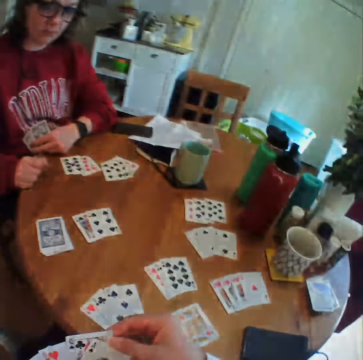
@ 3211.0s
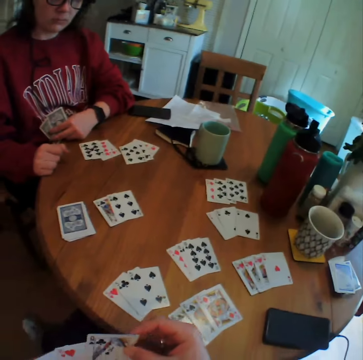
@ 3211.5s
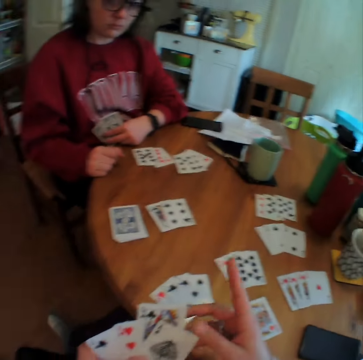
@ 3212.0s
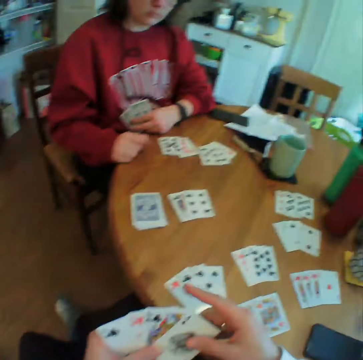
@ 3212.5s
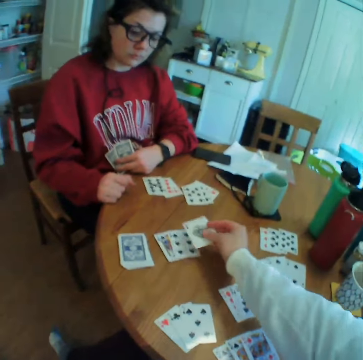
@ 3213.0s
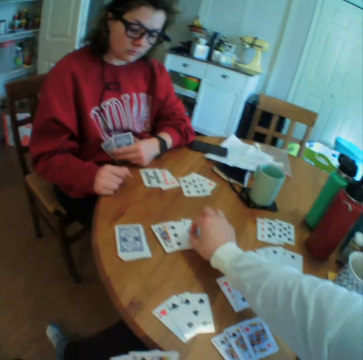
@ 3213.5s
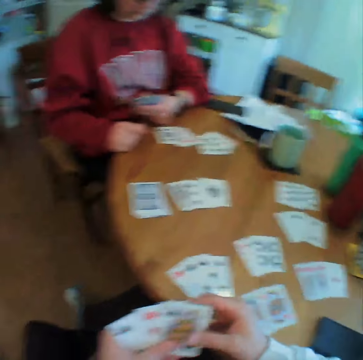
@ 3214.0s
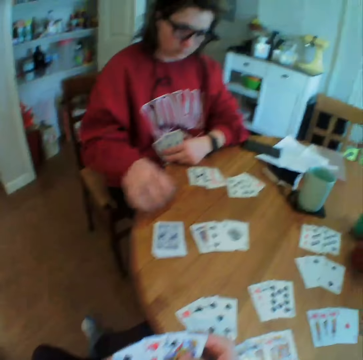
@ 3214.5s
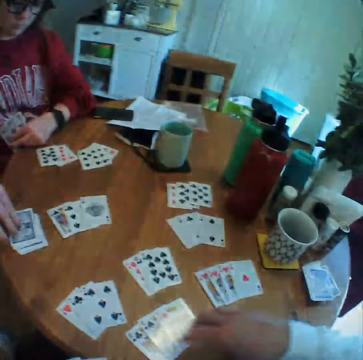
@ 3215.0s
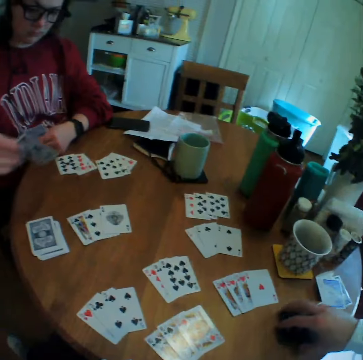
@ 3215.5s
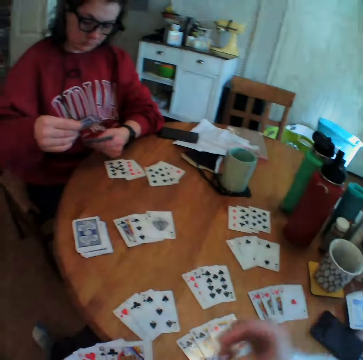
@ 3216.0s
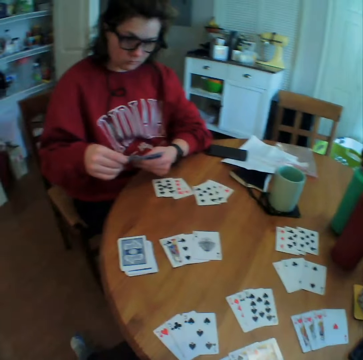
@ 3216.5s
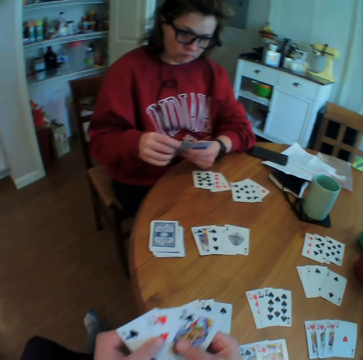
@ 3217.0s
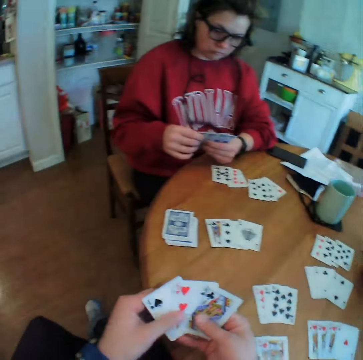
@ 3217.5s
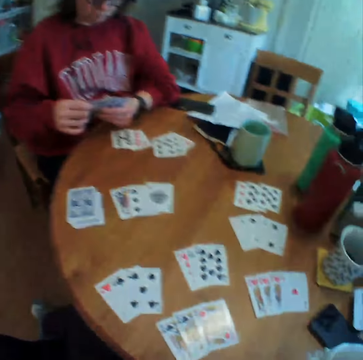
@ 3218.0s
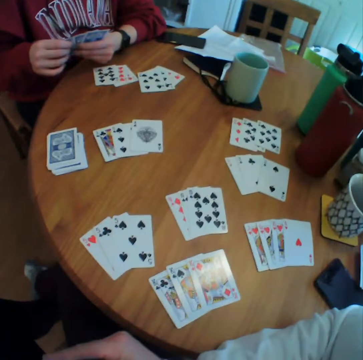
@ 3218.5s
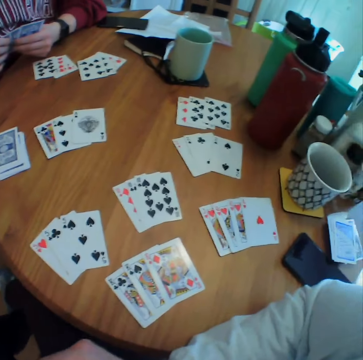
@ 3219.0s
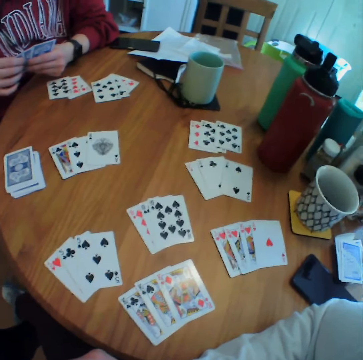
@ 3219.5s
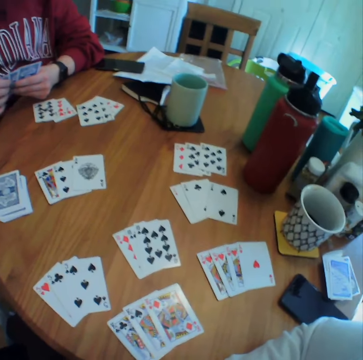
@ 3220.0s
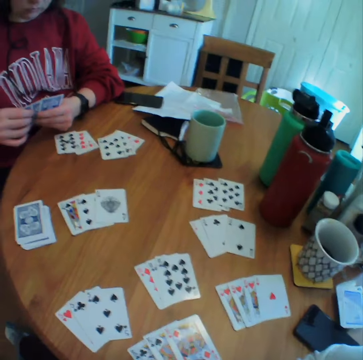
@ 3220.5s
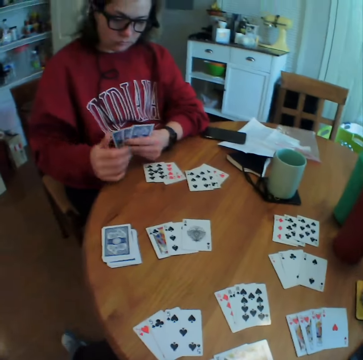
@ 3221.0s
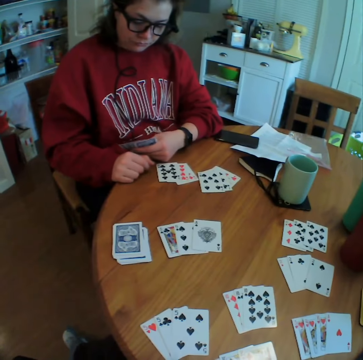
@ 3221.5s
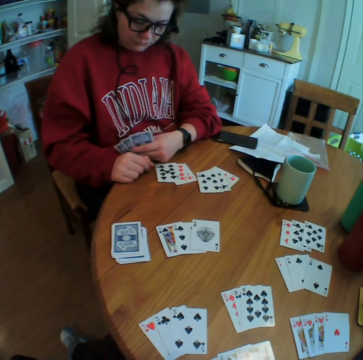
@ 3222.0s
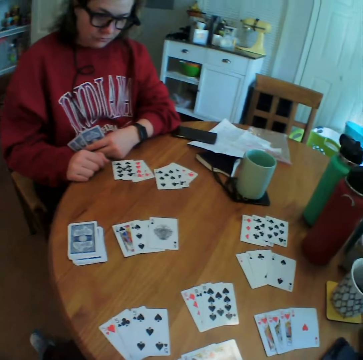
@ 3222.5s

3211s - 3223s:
The camera wearer puts a card down. A lady picks up a card. The camera wearer looks around.

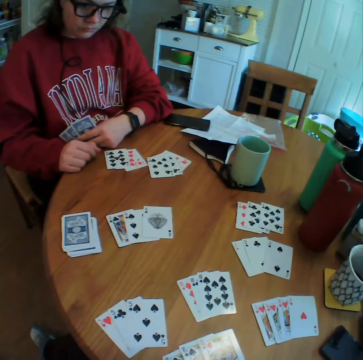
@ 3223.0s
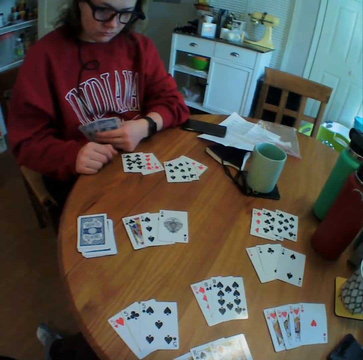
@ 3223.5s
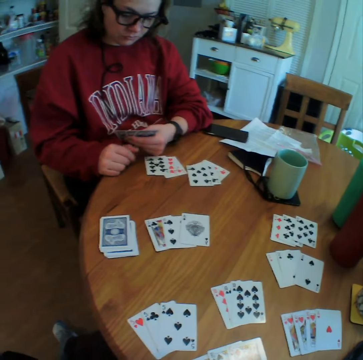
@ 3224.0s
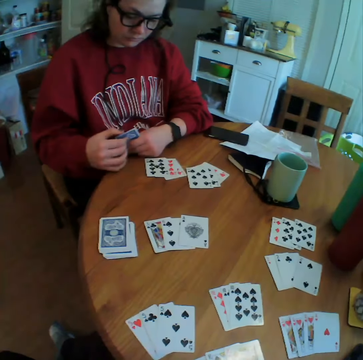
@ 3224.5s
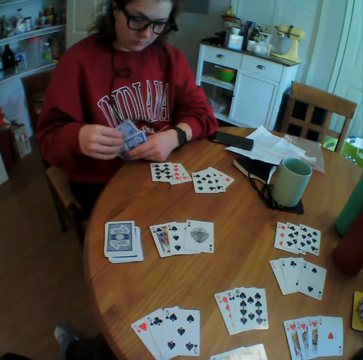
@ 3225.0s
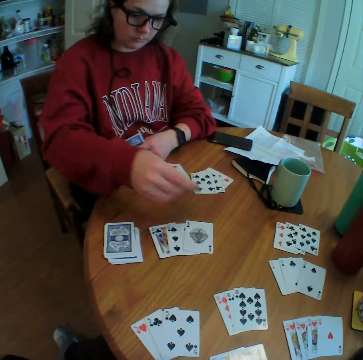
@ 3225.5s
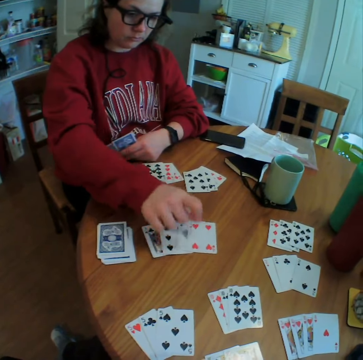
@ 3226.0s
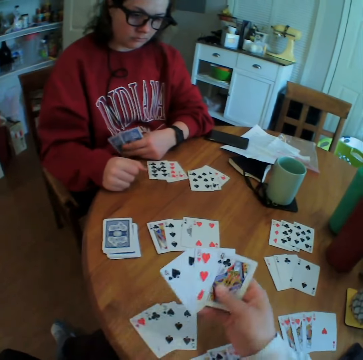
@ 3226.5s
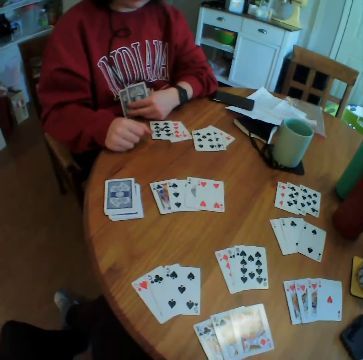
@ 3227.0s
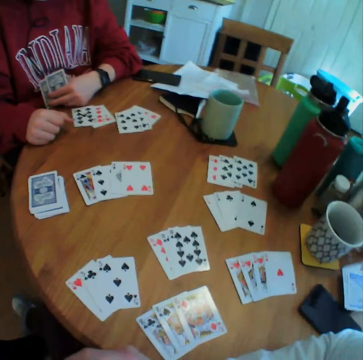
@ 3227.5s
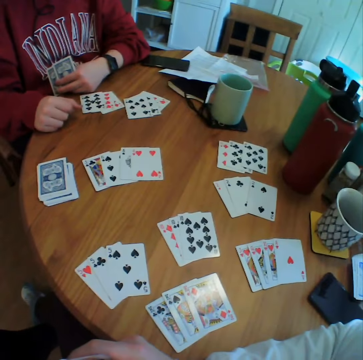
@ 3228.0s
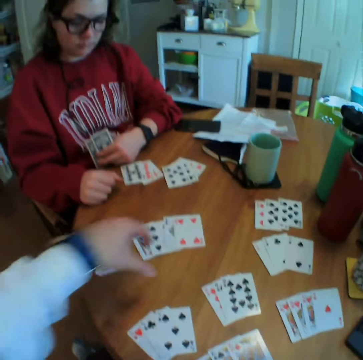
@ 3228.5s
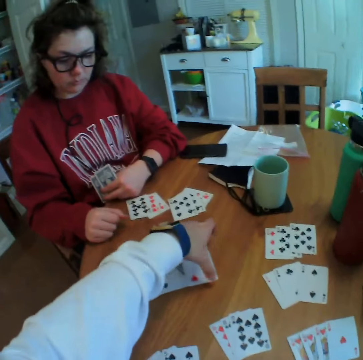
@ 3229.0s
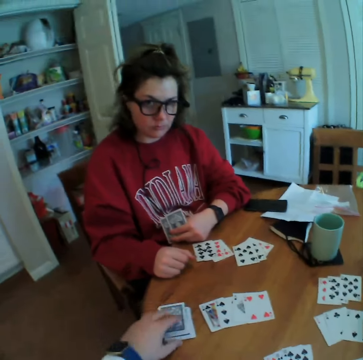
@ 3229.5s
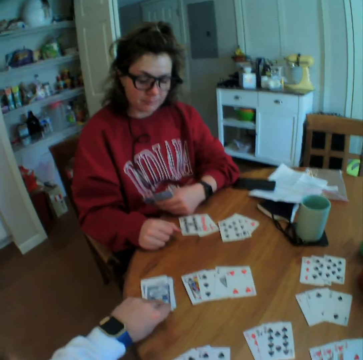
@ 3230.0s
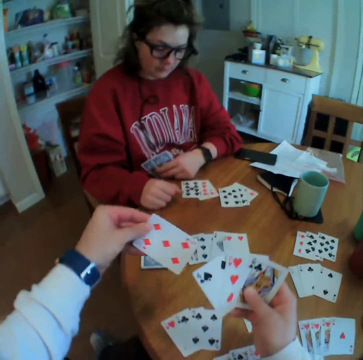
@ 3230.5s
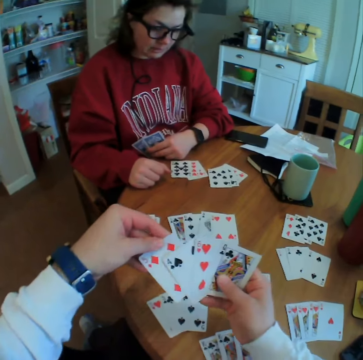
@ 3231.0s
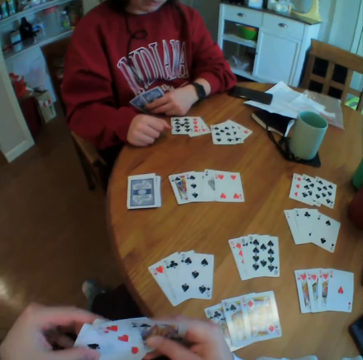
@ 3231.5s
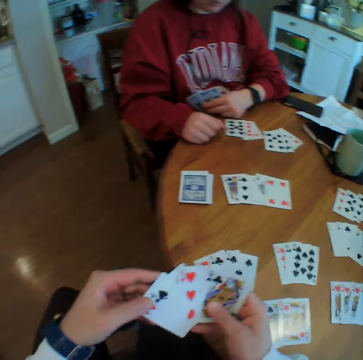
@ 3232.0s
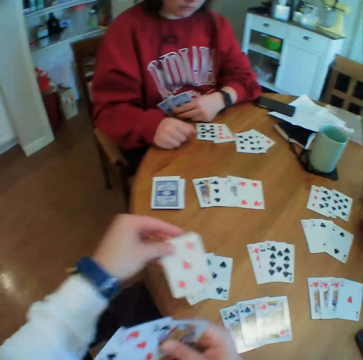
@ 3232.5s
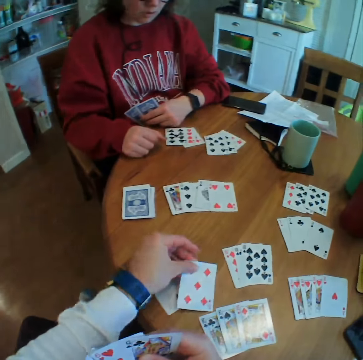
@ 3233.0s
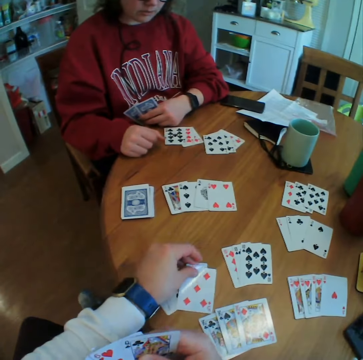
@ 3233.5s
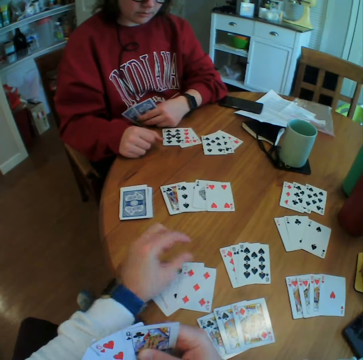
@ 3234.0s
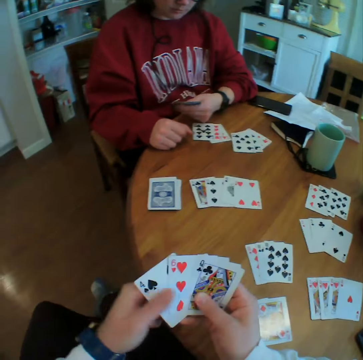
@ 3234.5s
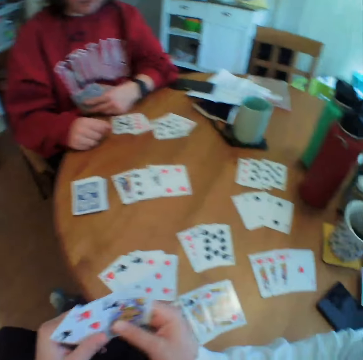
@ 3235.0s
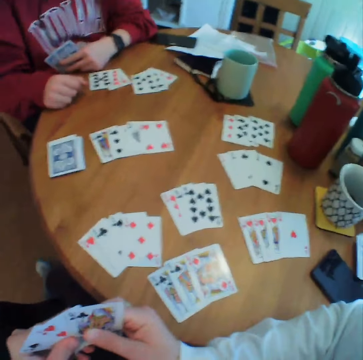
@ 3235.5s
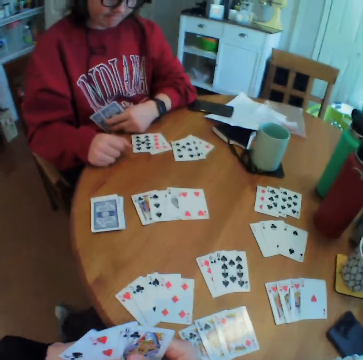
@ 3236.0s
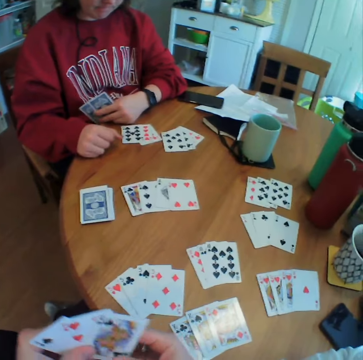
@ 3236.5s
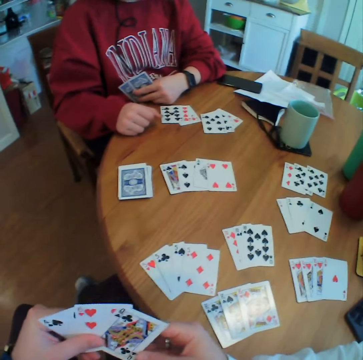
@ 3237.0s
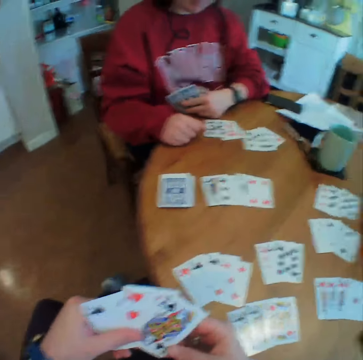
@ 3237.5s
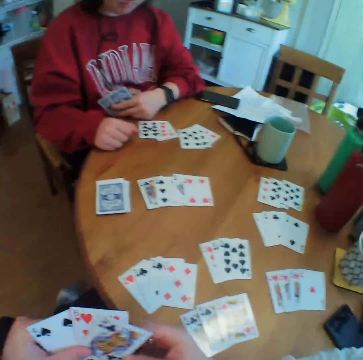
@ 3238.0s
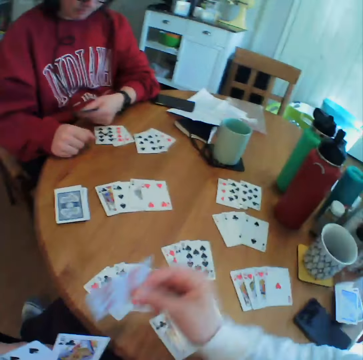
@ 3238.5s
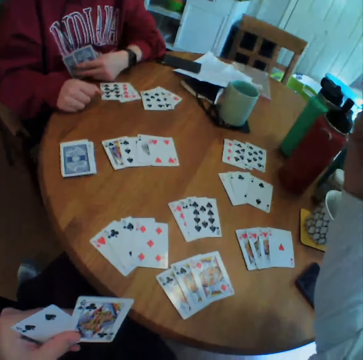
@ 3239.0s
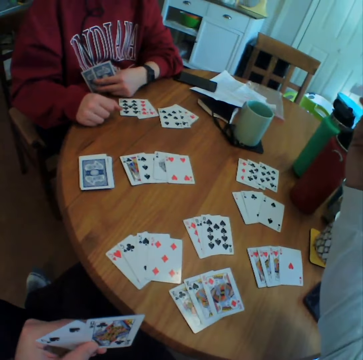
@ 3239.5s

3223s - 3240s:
A lady puts a card down. The camera wearer looks around. They pick up a card. They put the card down. They look around.

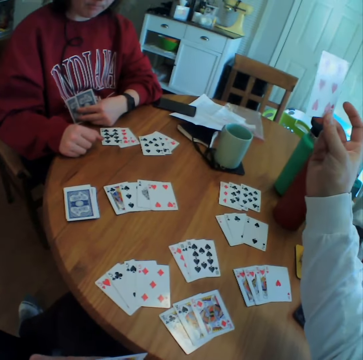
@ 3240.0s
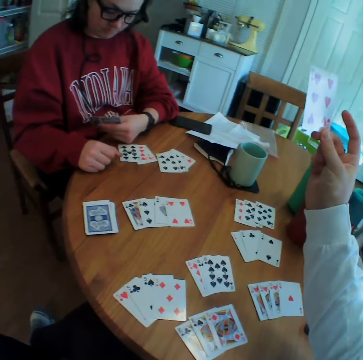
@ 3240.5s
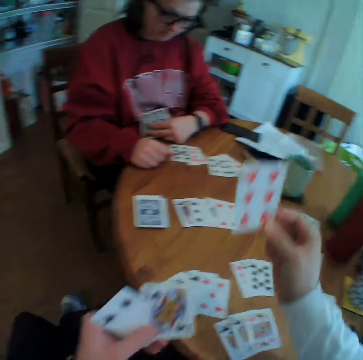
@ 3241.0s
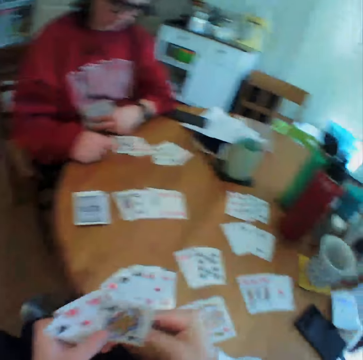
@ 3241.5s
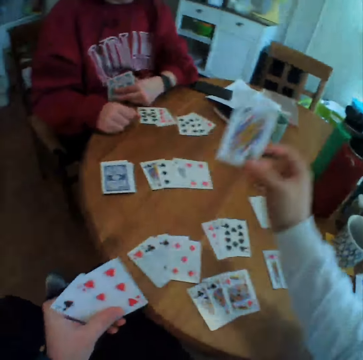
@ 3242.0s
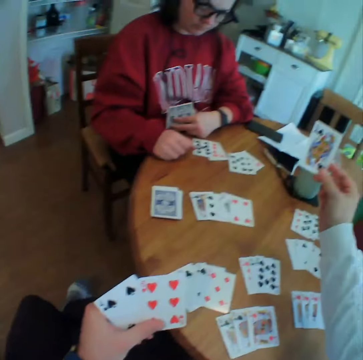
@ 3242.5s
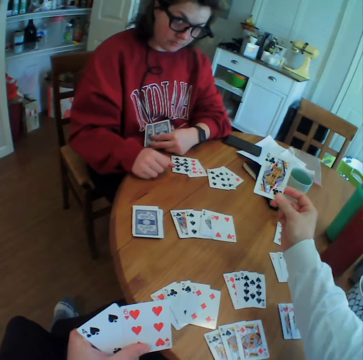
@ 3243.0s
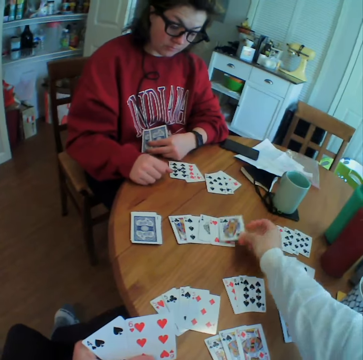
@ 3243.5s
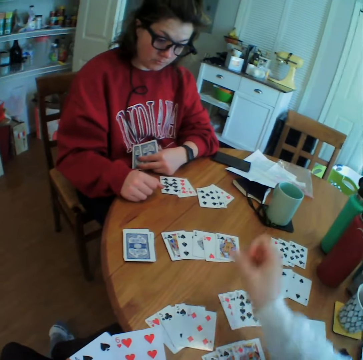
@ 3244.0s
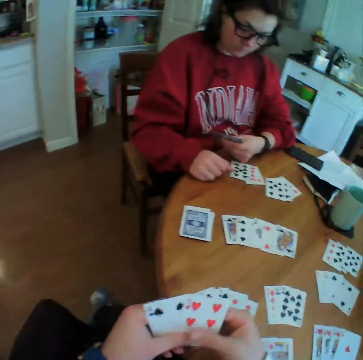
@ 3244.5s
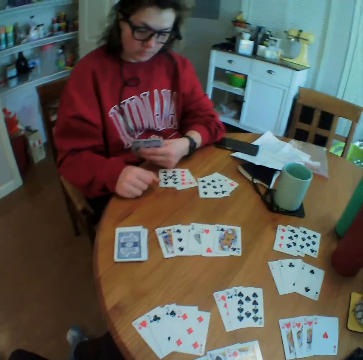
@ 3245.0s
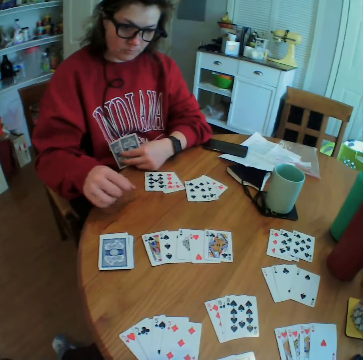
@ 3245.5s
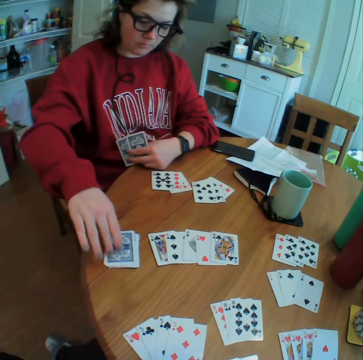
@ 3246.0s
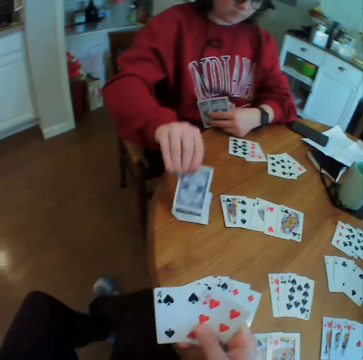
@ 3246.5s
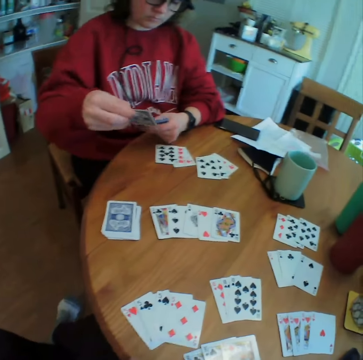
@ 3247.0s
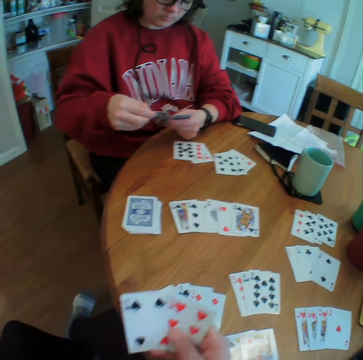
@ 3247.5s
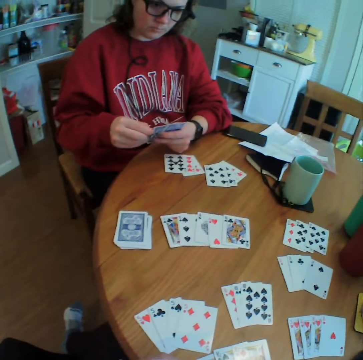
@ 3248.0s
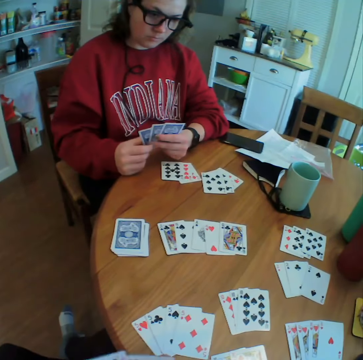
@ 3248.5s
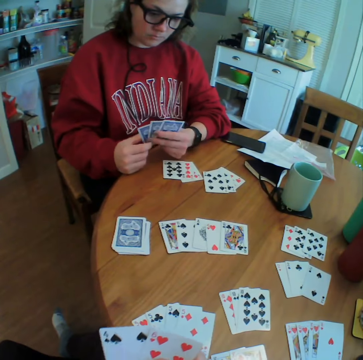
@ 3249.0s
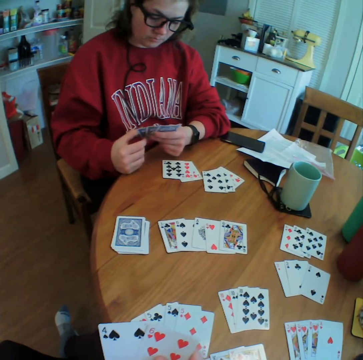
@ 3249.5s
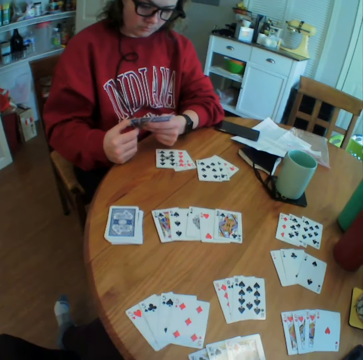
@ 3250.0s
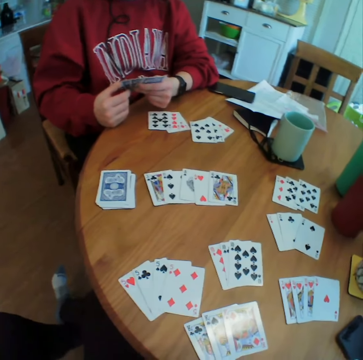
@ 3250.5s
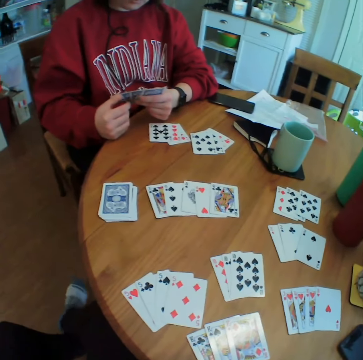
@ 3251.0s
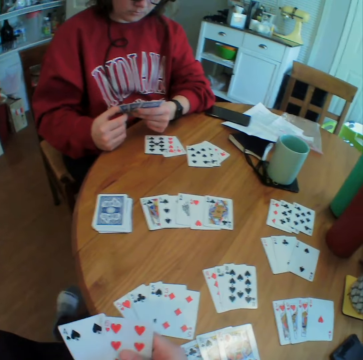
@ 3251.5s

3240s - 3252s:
The camera wearer puts a card down. A lady picks up a card. The camera wearer looks around.
